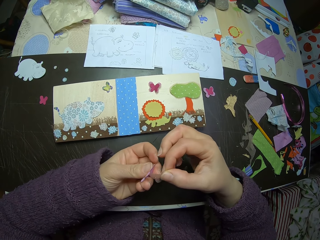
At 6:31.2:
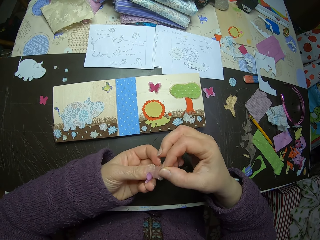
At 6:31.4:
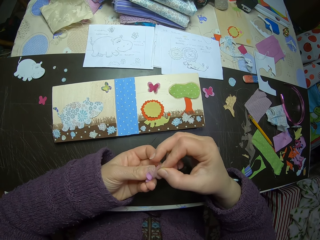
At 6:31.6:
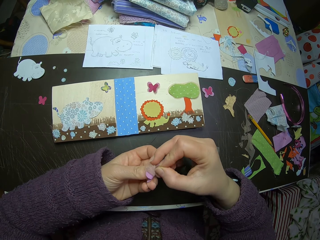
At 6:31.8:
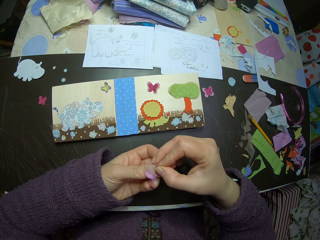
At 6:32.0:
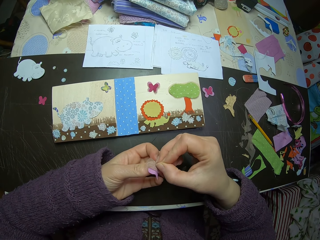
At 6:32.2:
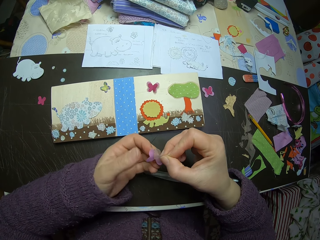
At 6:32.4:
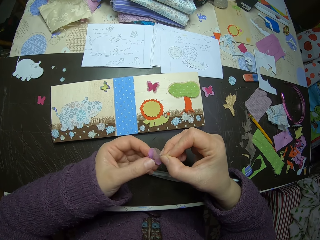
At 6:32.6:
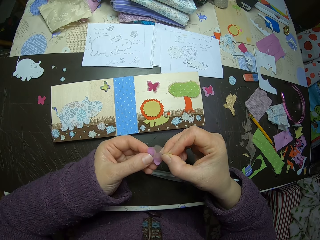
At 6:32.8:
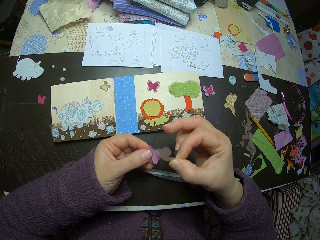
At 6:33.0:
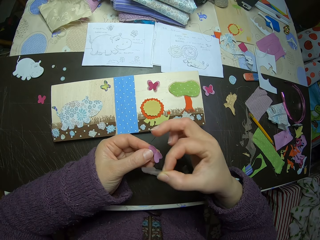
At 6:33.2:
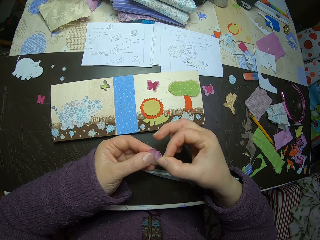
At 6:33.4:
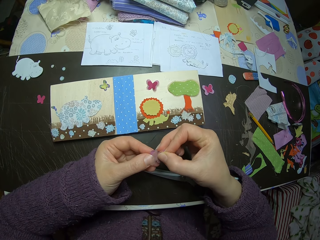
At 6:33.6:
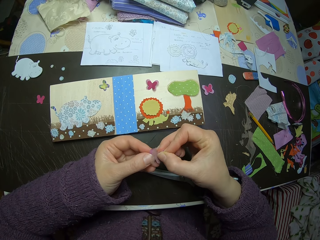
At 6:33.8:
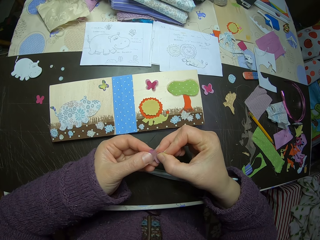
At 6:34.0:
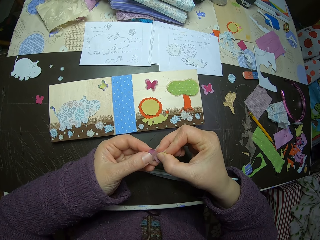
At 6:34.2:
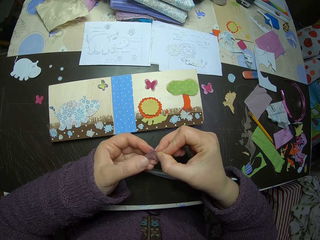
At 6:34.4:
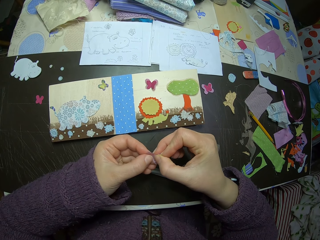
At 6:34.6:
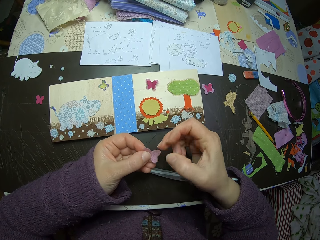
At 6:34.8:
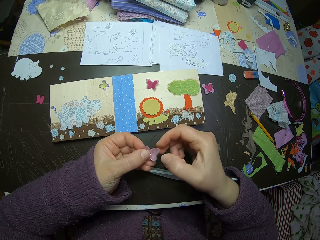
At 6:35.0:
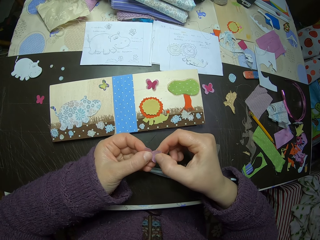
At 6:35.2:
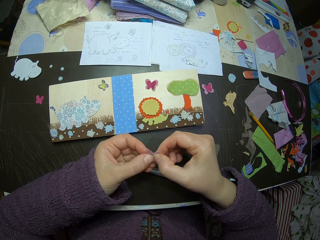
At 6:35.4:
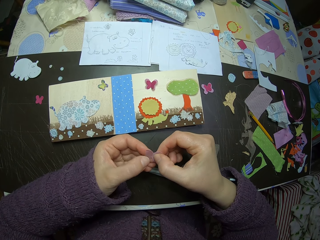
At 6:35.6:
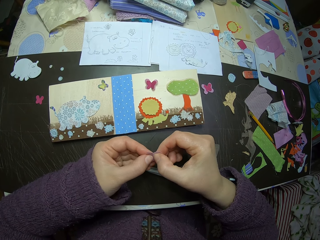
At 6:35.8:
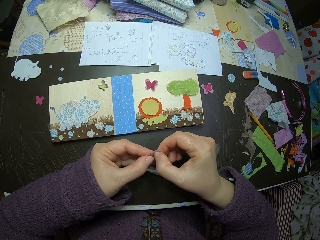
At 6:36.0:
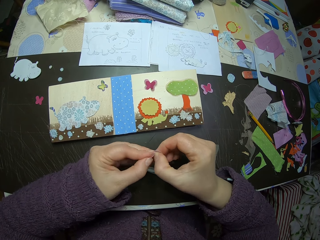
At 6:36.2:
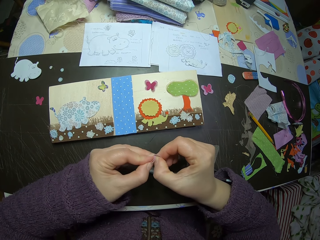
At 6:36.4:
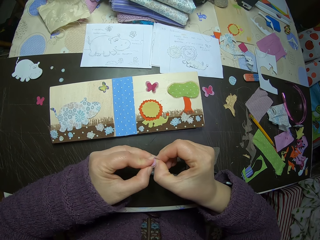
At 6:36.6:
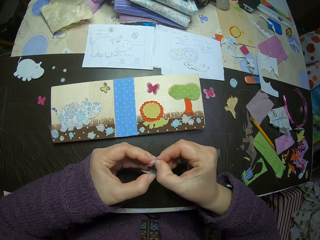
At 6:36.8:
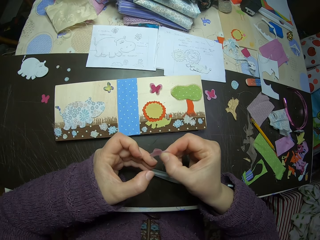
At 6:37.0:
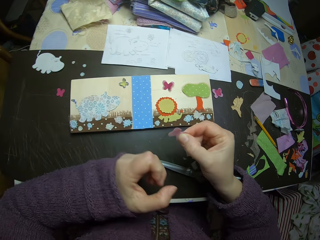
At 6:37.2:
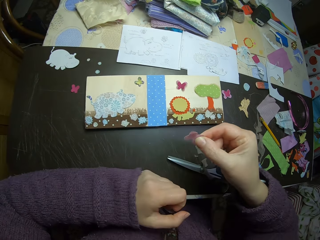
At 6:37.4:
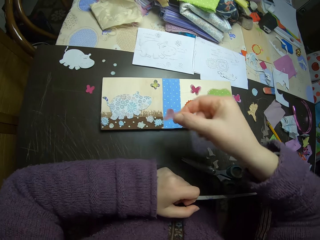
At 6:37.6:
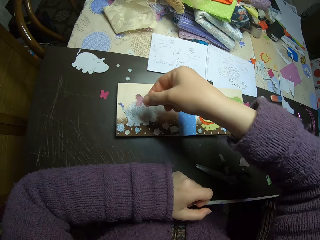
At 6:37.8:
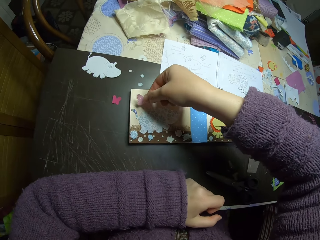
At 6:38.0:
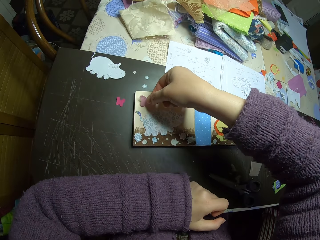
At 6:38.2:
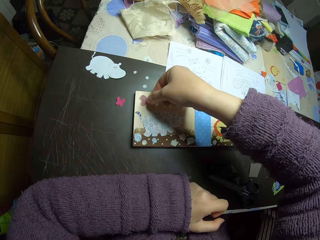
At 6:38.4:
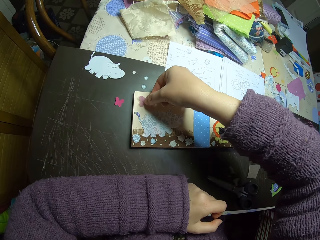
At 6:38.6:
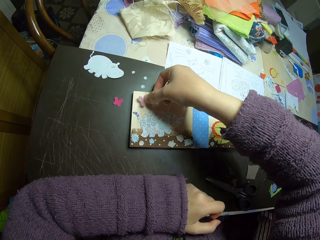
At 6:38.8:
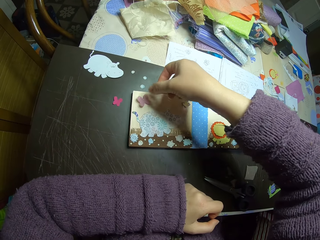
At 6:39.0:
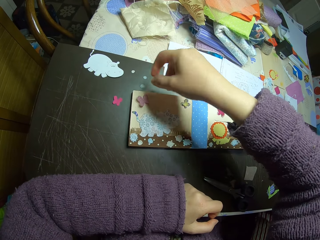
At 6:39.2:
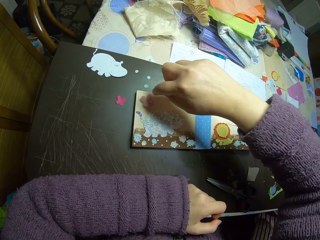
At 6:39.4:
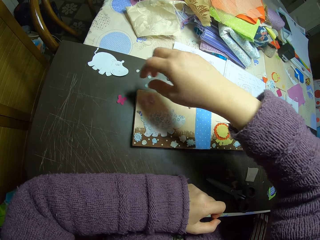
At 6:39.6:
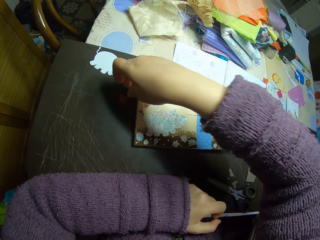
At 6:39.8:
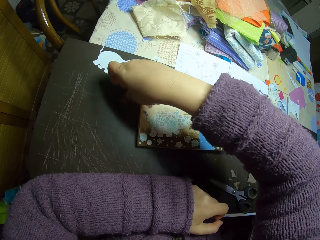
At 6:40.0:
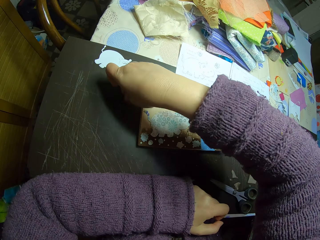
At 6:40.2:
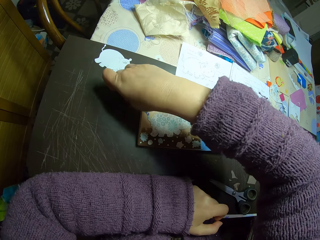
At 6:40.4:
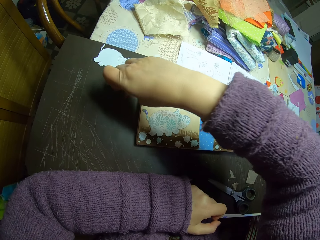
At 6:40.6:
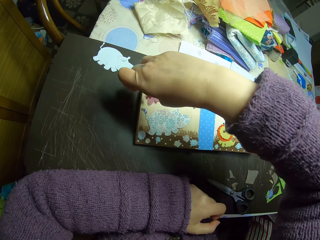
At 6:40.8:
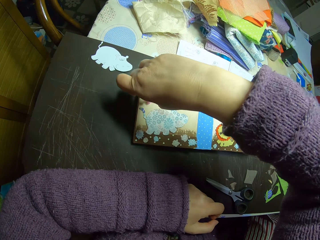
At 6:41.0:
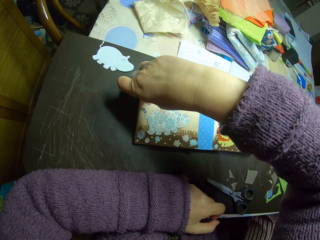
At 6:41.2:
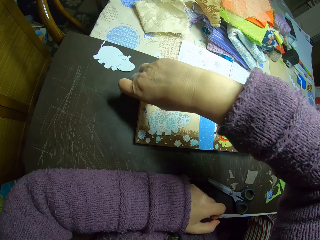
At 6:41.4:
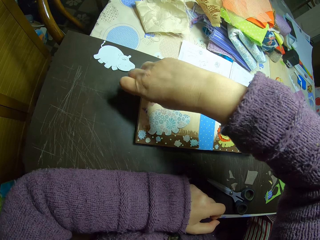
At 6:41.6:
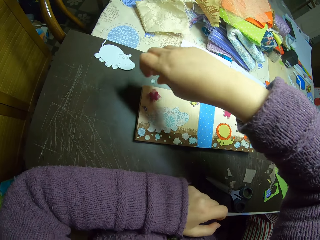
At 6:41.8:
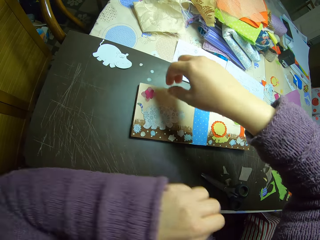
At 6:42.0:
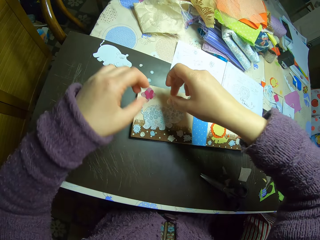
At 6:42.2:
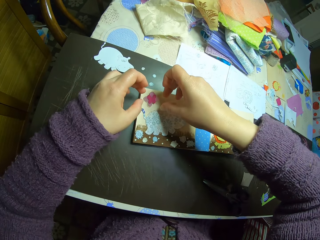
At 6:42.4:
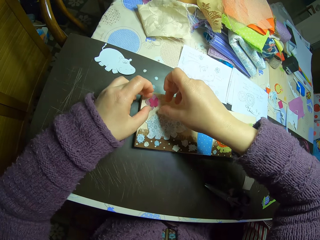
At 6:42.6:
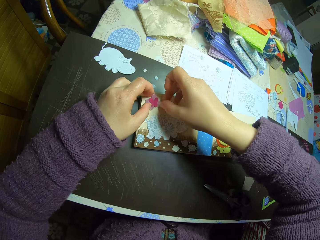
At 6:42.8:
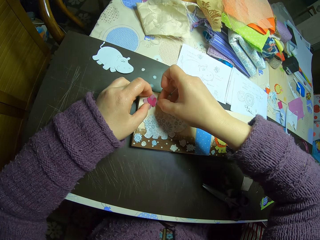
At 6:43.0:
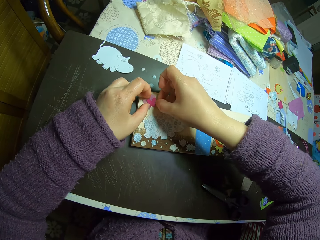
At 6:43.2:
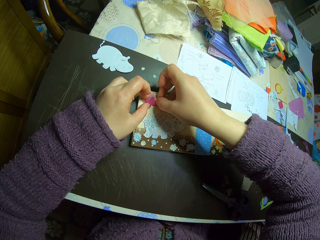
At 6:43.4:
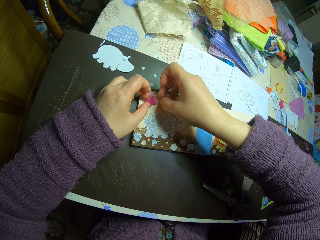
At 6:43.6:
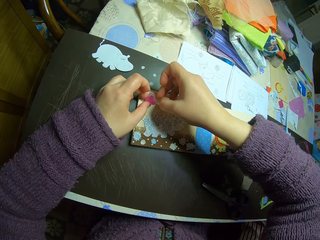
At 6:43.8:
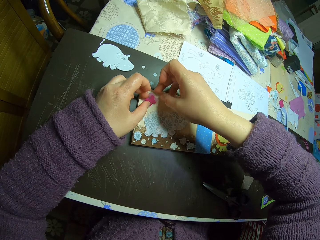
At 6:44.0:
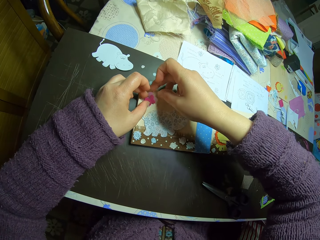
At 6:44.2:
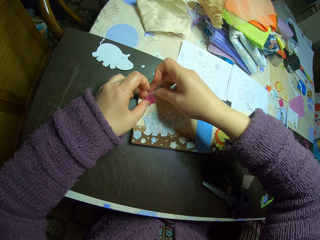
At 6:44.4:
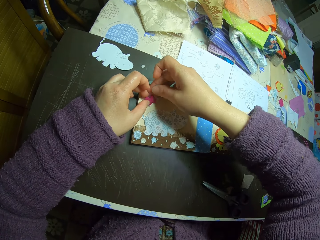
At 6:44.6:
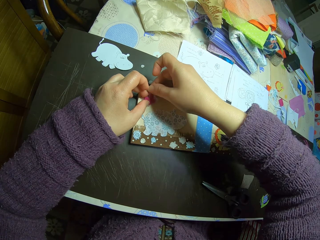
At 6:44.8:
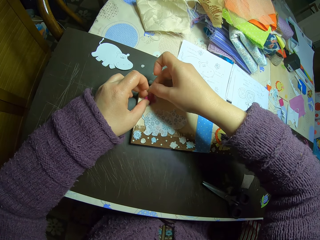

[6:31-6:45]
The camera wearer picks the butterfly fabric cutting. They join the two butterfly cuttings. They put the joined butterfly cuttings on the card. They pick a butterfly paper cutting on the table. They put the butterfly paper cutting on the joined butterfly cuttings.

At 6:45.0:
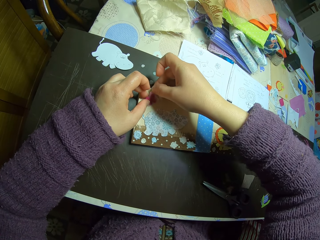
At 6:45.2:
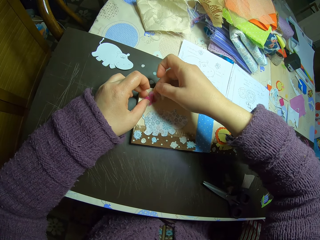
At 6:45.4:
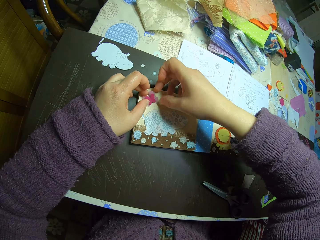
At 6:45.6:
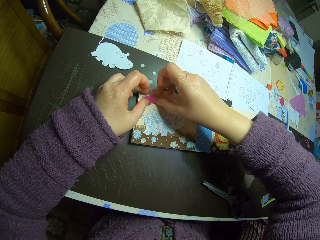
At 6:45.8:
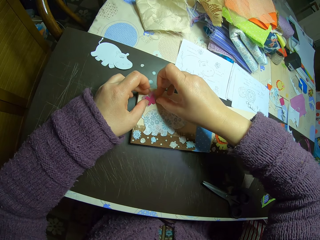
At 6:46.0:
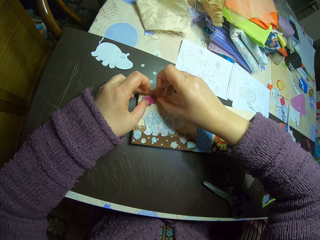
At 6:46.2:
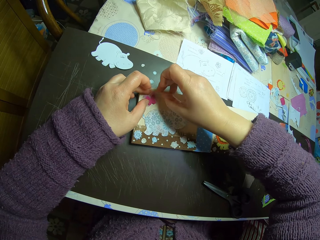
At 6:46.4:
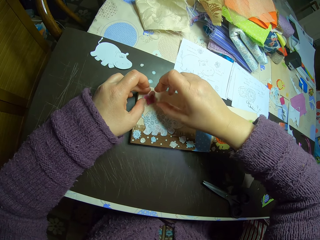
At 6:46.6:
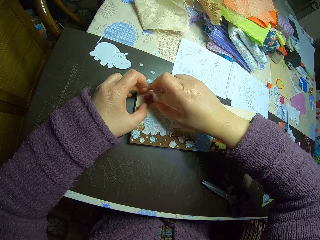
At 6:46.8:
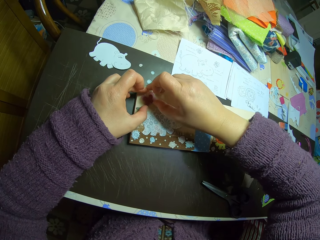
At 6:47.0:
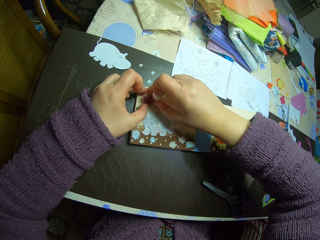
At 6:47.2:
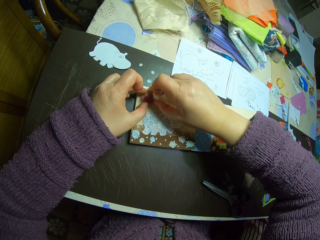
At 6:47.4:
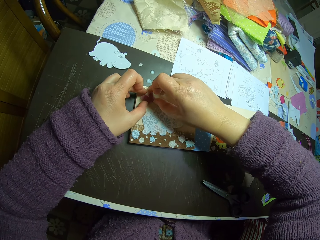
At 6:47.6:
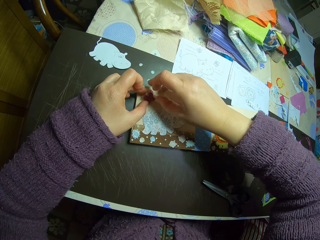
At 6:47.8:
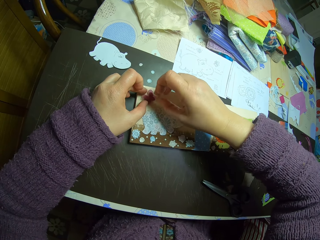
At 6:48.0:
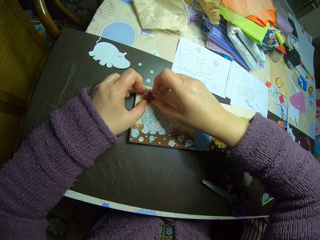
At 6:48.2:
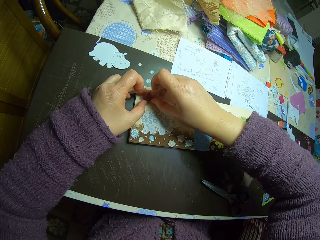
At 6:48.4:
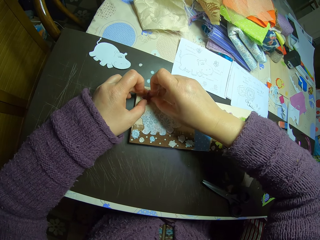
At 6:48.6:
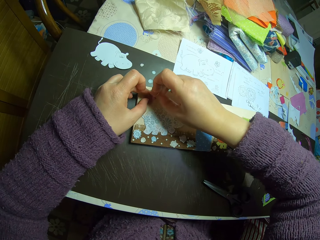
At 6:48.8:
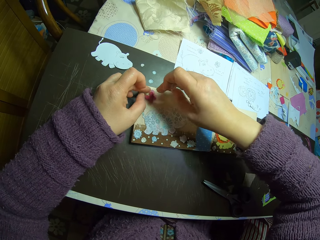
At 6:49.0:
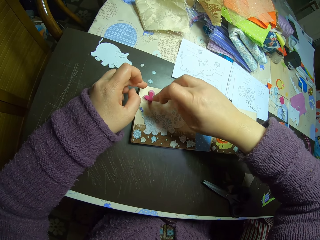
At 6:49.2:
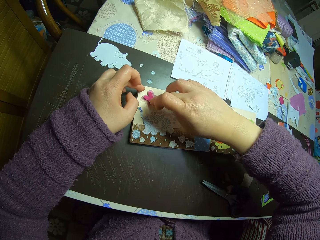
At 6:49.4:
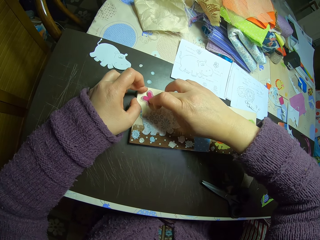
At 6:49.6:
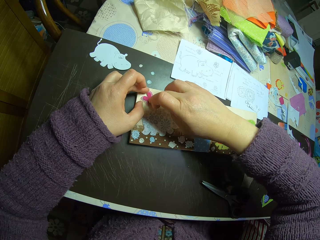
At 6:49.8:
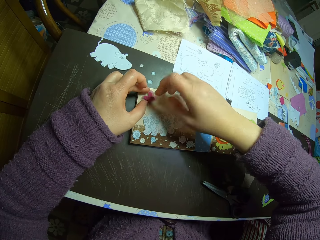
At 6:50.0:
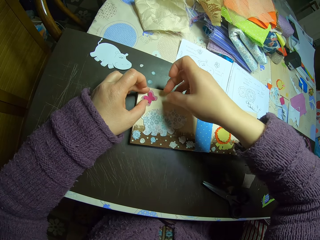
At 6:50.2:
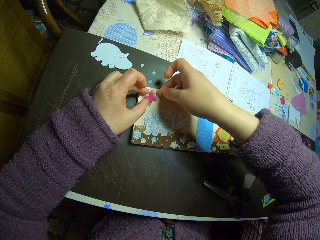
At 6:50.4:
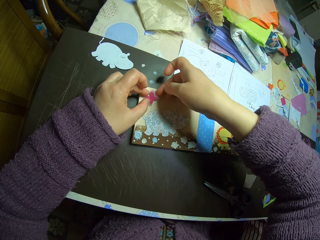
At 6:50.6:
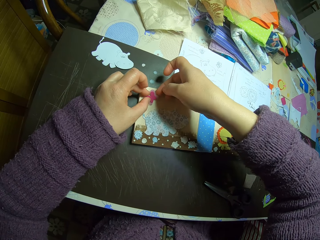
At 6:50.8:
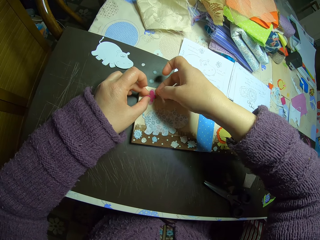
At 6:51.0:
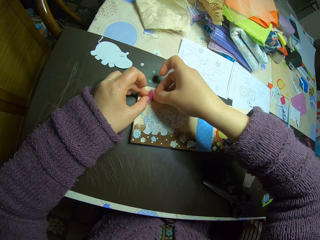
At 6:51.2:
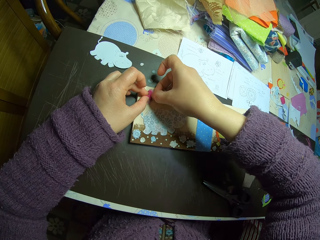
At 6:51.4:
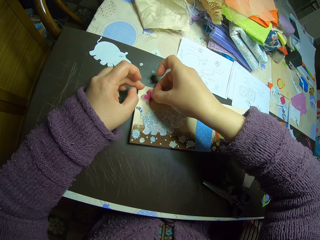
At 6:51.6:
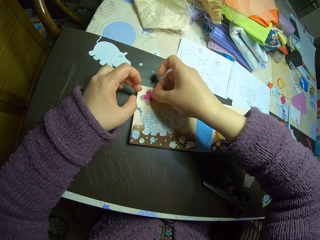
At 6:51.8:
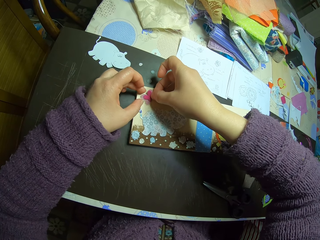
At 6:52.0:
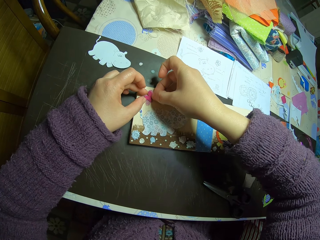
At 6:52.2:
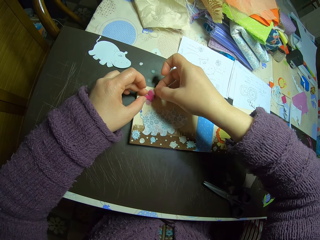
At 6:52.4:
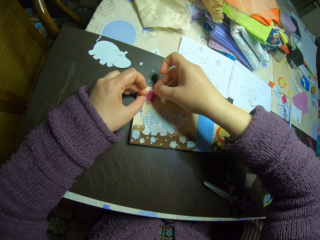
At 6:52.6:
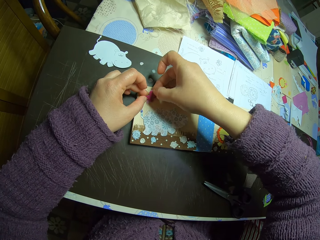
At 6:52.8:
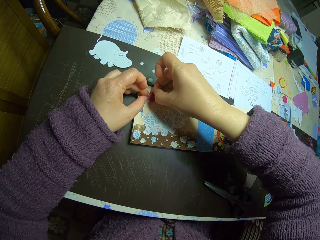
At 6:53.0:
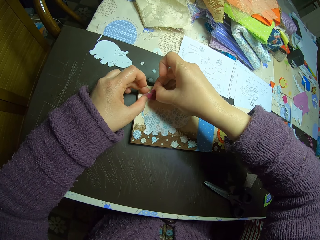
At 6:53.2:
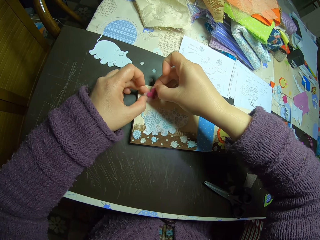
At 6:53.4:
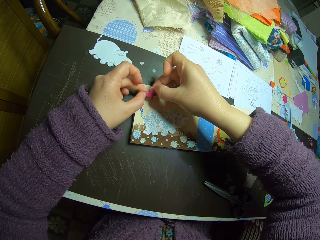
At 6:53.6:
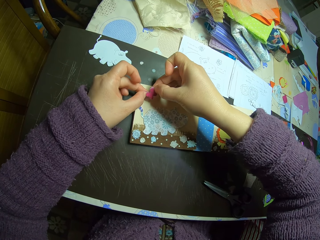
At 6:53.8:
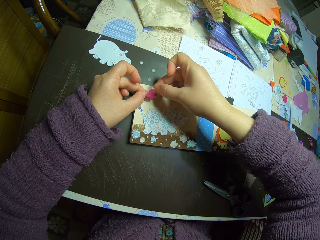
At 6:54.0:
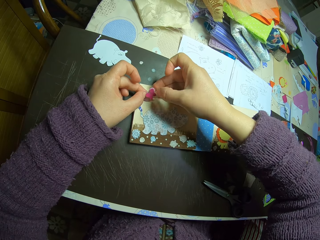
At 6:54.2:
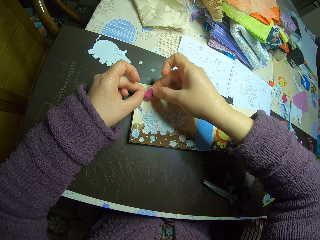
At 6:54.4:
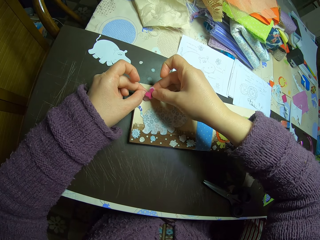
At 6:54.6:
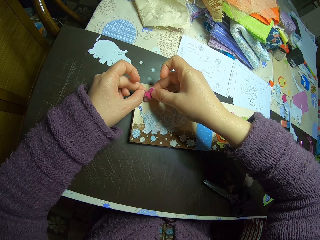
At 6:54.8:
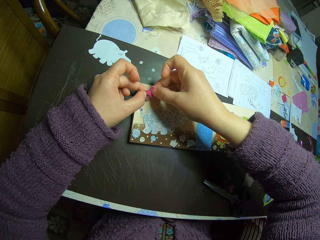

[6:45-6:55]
The camera wearer holds the butterfly cuttings with both hands.
